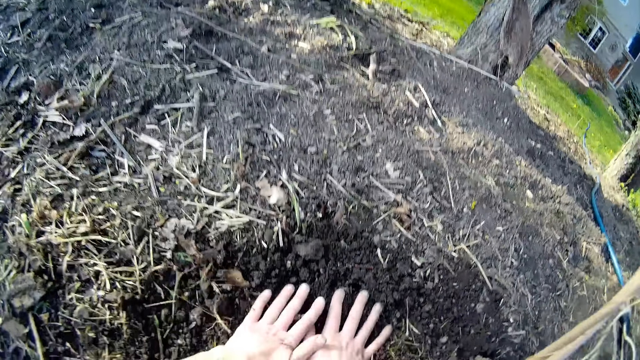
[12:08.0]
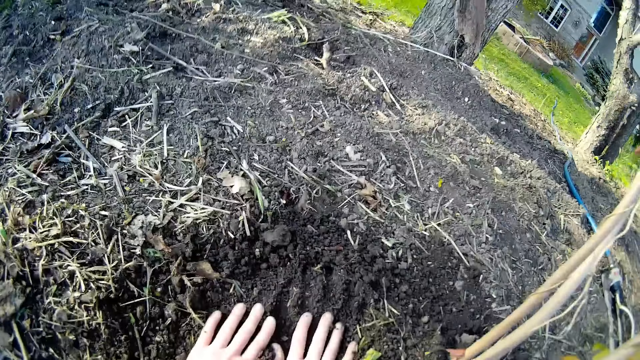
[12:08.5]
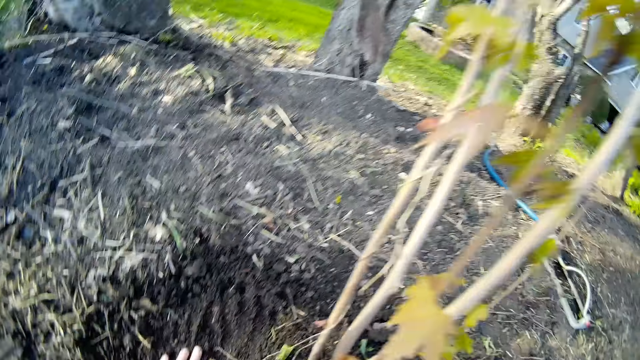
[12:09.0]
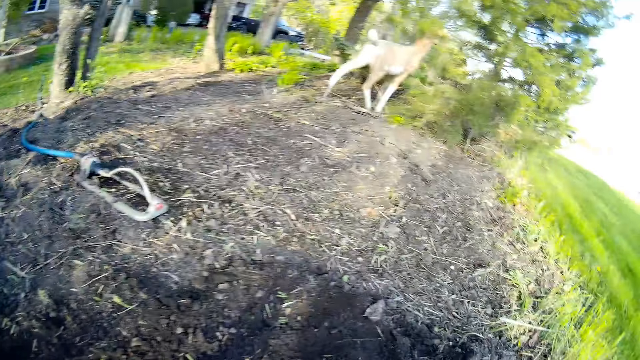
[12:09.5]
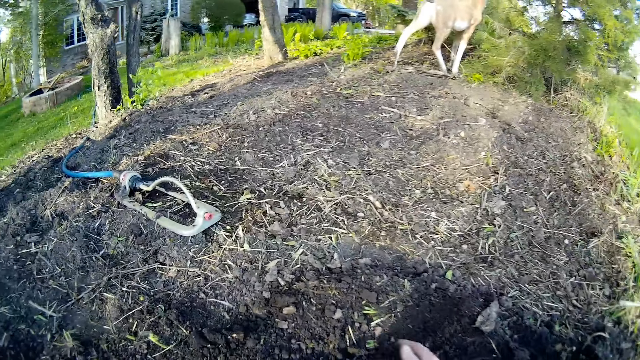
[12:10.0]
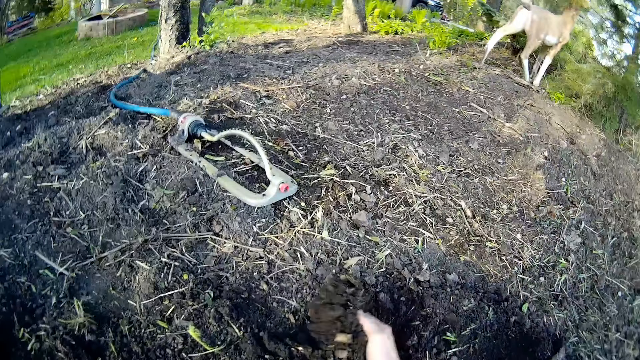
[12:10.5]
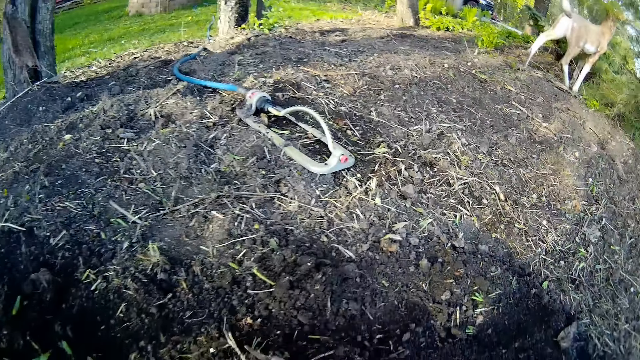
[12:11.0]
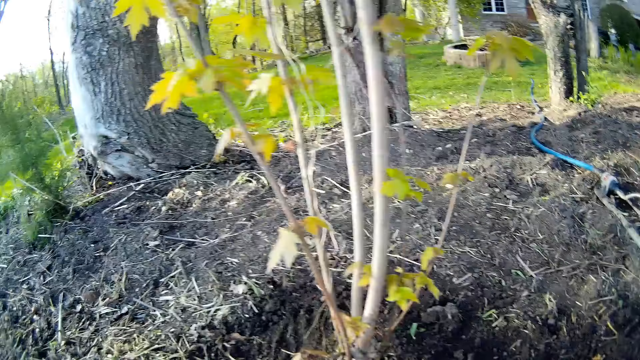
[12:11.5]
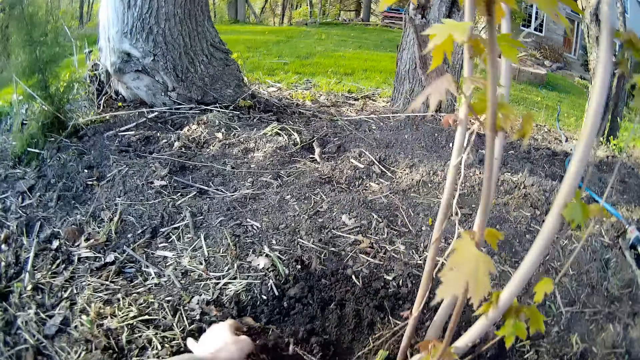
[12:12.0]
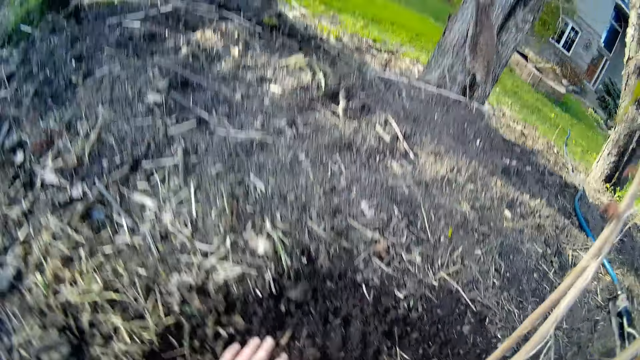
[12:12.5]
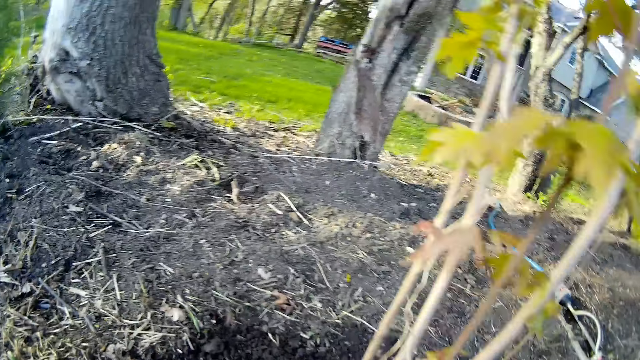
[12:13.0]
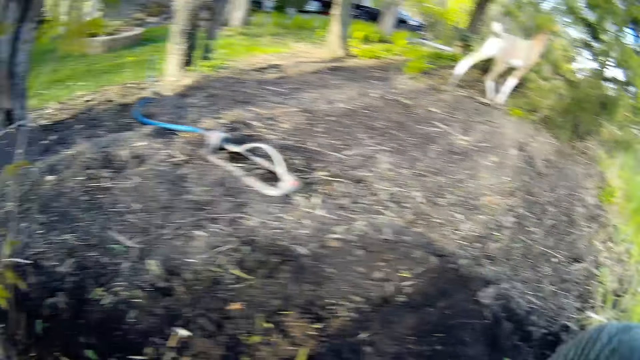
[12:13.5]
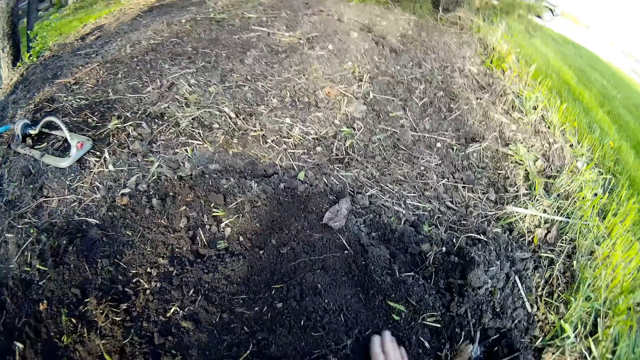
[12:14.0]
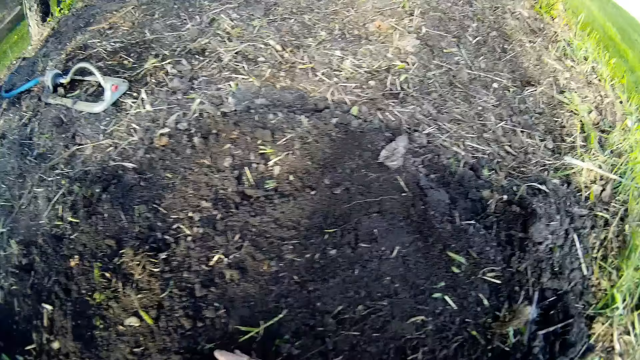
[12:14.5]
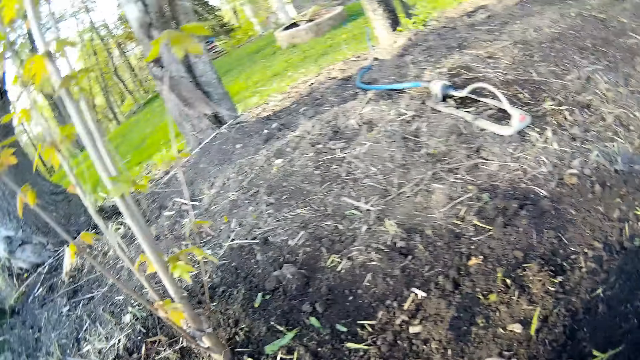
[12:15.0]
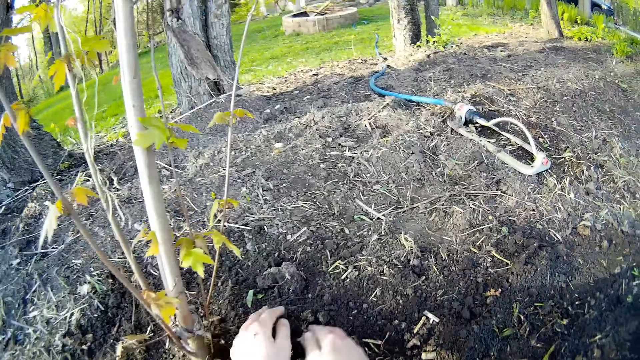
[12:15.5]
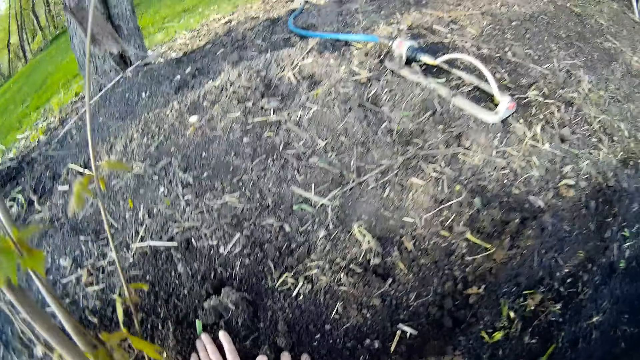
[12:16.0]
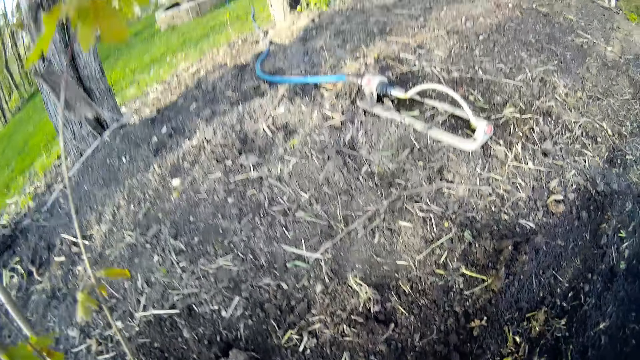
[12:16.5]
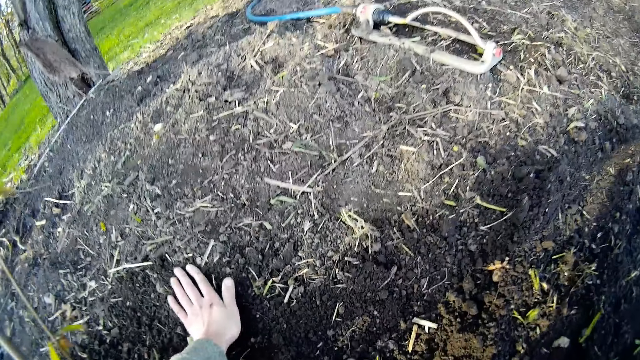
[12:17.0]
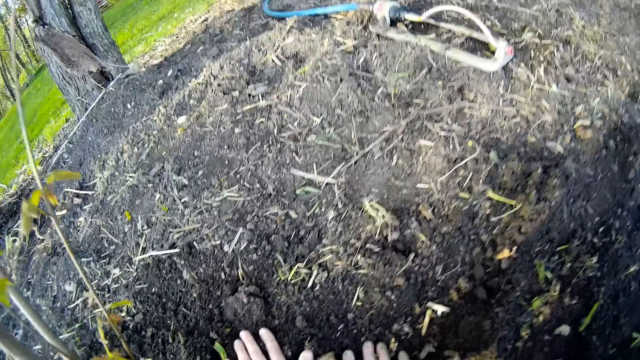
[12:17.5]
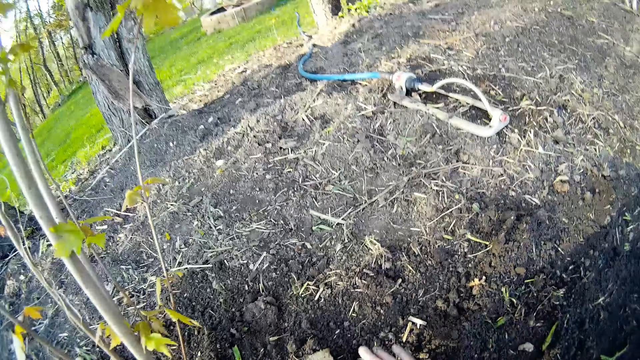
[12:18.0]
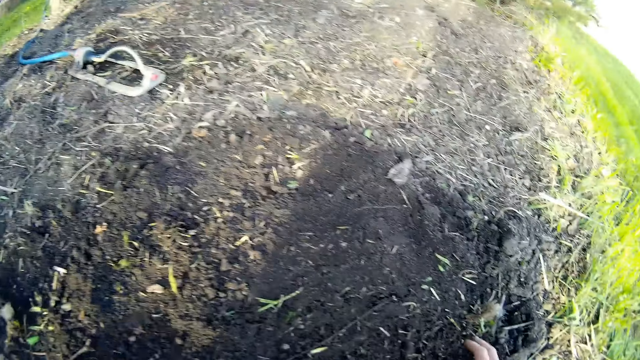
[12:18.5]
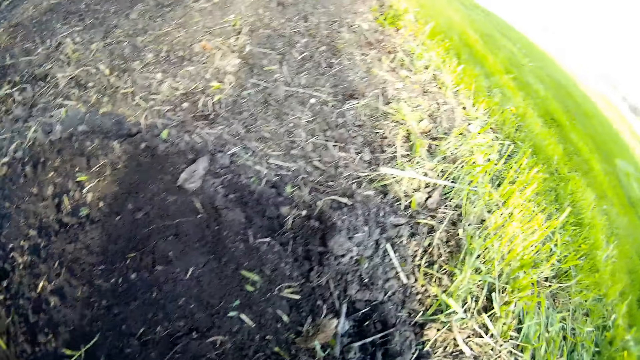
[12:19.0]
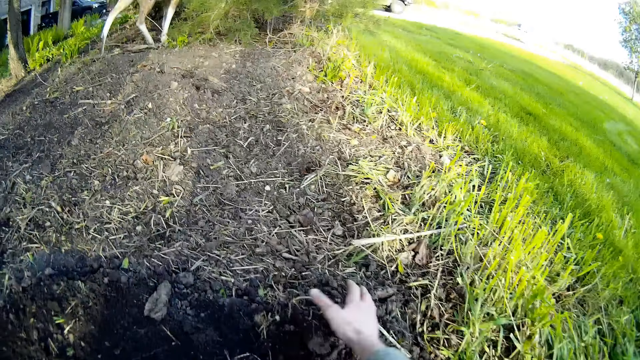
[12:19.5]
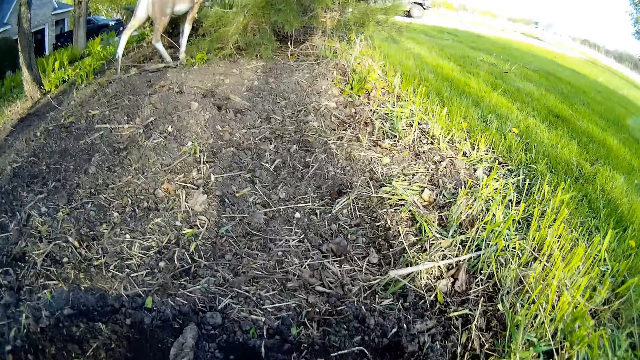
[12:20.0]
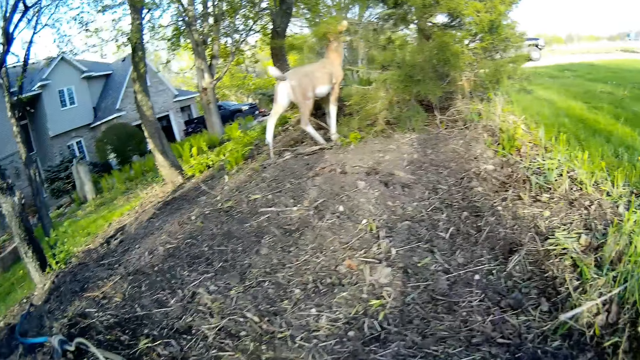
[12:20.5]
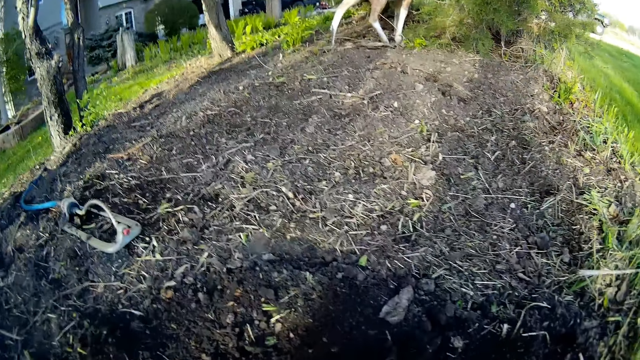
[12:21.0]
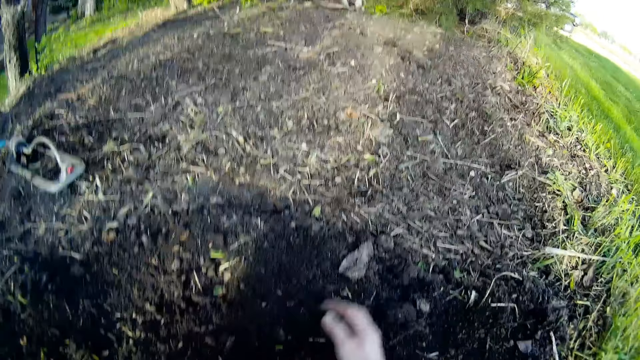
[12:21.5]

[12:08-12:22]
The camera wearer presses the soil on the ground with both hands. He gathers the soil on the ground with his right hand. He pours the soil around the plant. He presses the soil on the ground with both hands. He gathers the soil on the ground with his right hand. He pours the soil on the plant. He presses the soil on the ground with both hands. He moves the hands and moves the soil with the hands. He gathers the soil on the ground with his right hand.

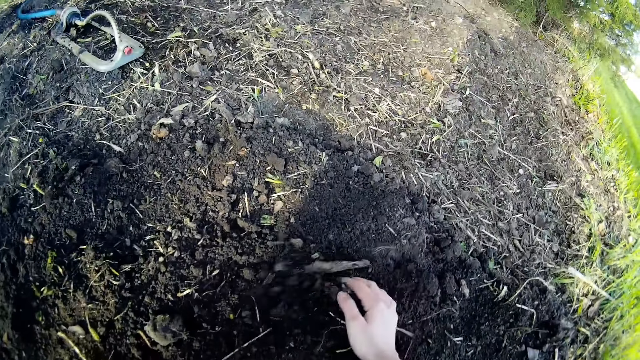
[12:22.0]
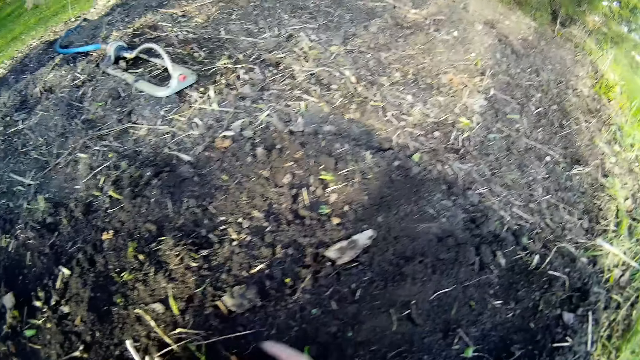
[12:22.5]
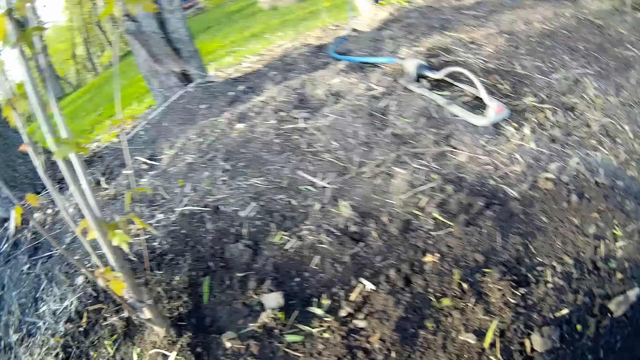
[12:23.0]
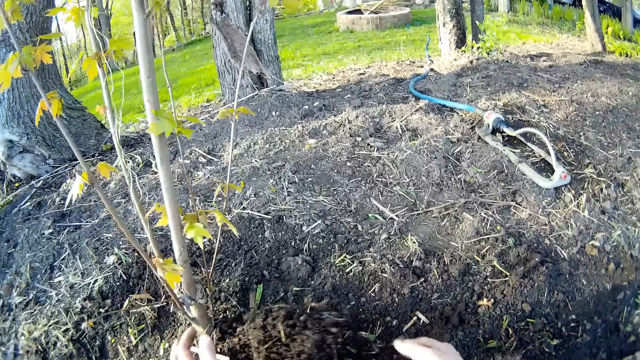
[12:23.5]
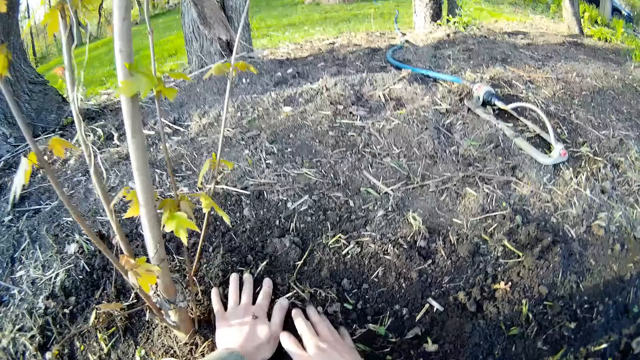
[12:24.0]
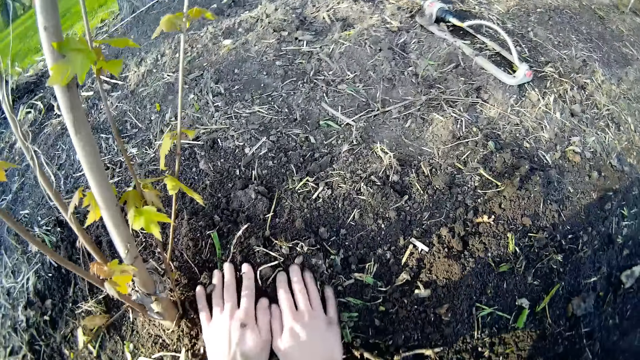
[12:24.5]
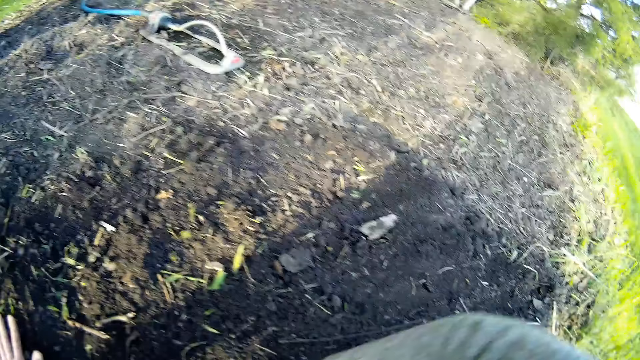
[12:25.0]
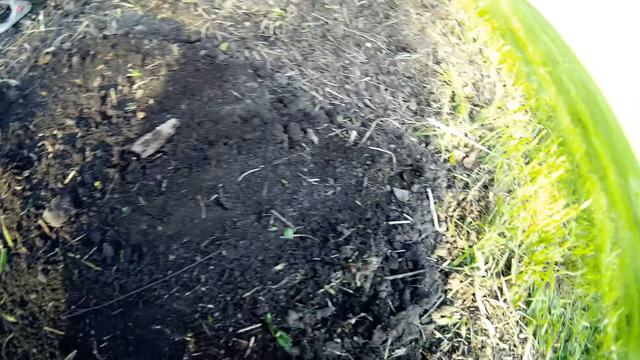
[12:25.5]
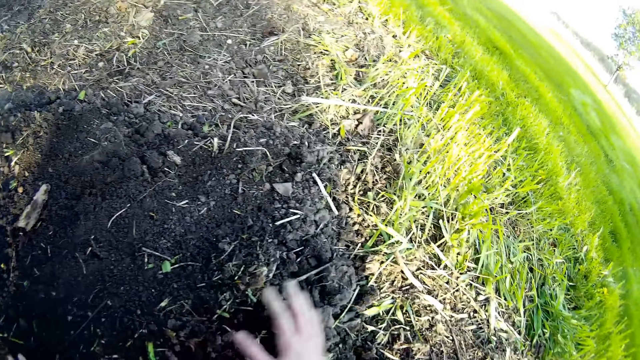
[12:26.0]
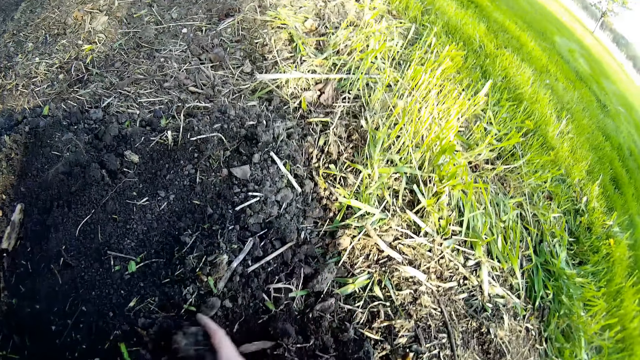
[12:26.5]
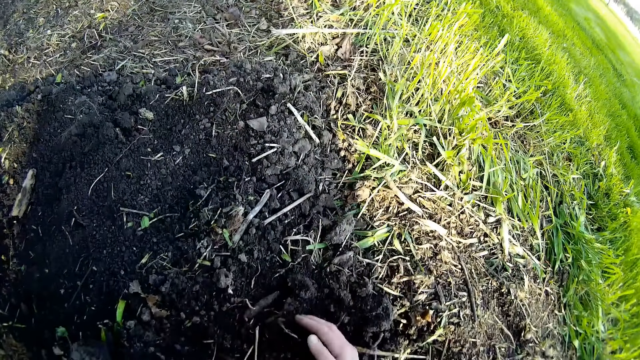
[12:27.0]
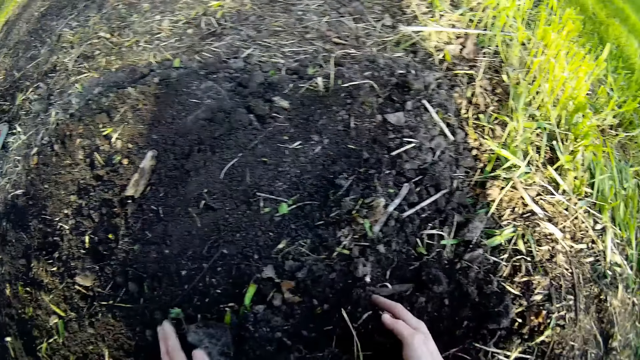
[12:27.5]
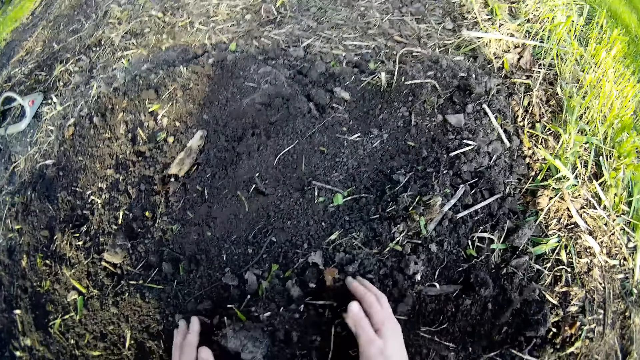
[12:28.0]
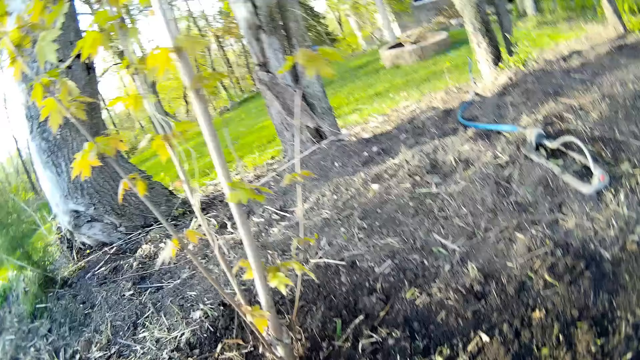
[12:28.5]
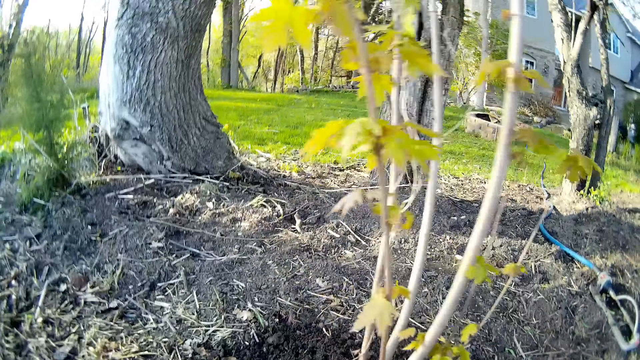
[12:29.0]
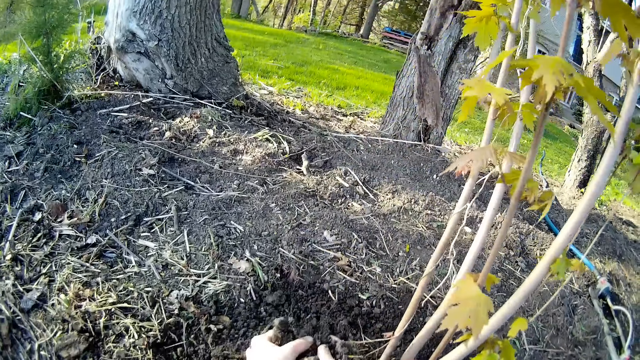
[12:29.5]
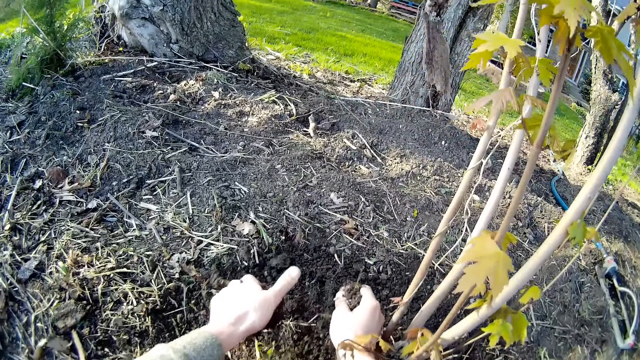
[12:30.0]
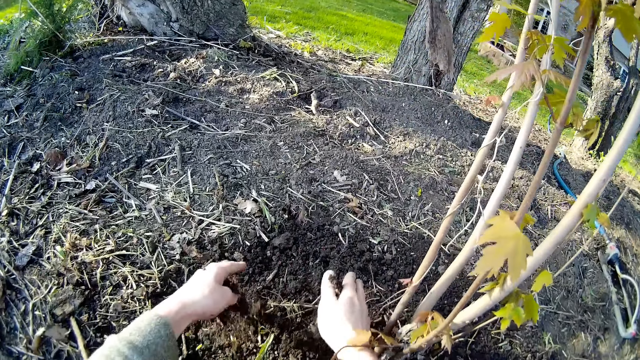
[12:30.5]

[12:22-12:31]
The camera wearer pours the soil on the ground with both hands. He presses the soil on the ground with both hands. He moves the soil with the hands. He gathers the soil on the ground with his right hand. He gathers the soil on the ground with both hands. He spreads the soil around the plant. He pours the soil on the ground with both hands.
